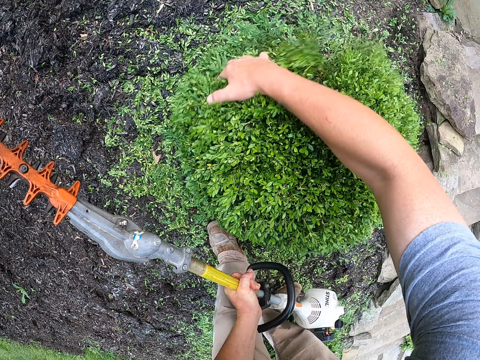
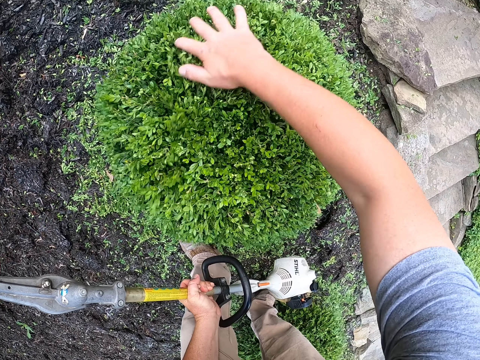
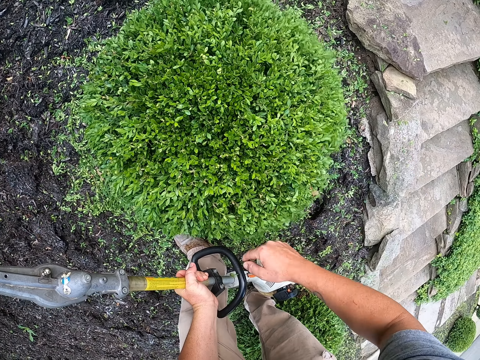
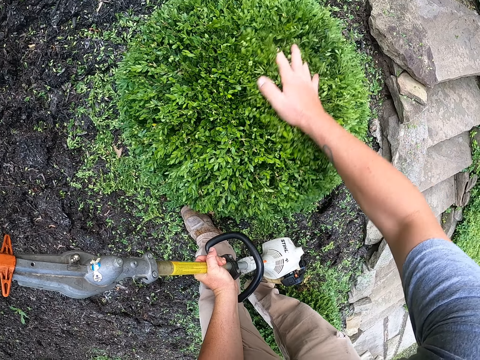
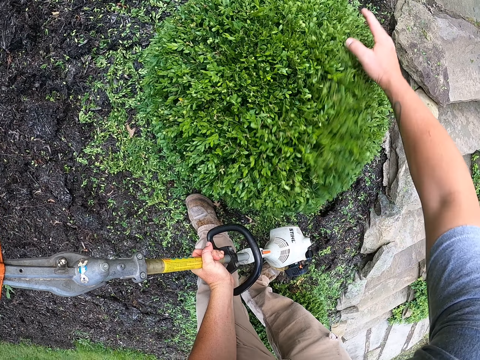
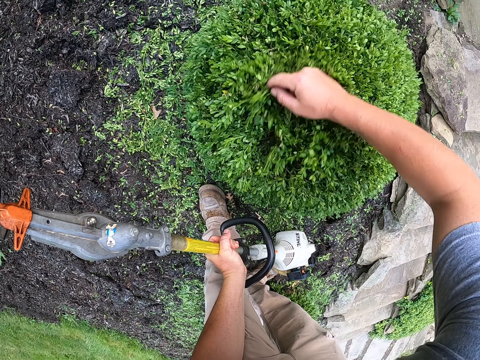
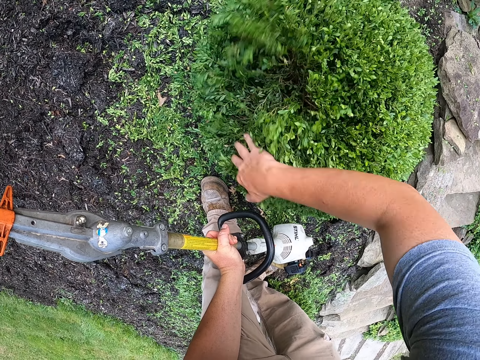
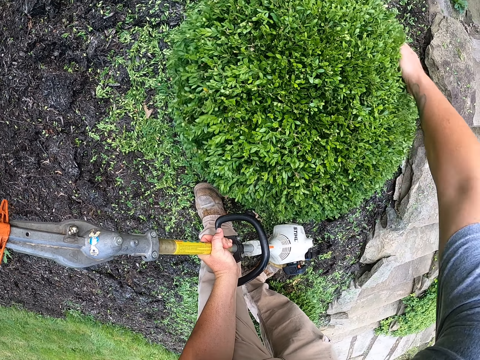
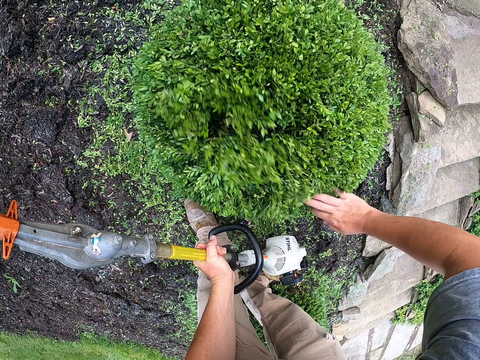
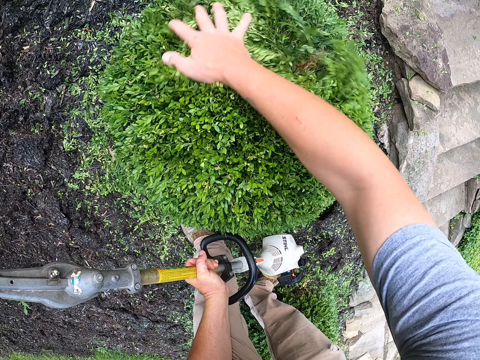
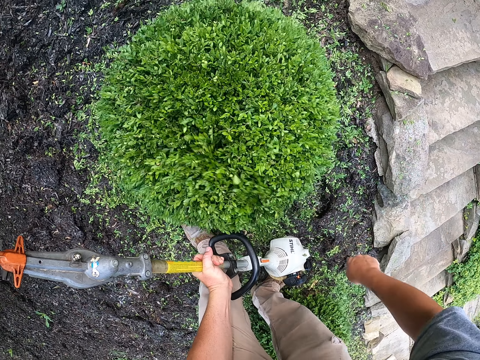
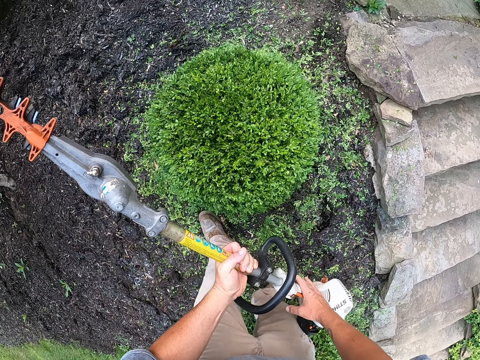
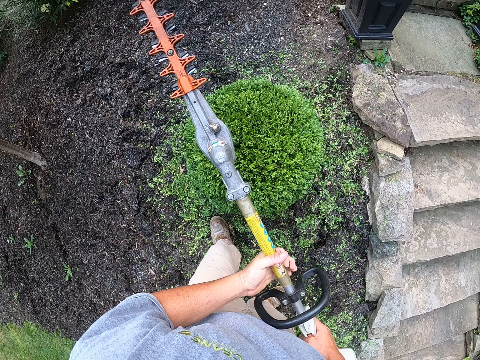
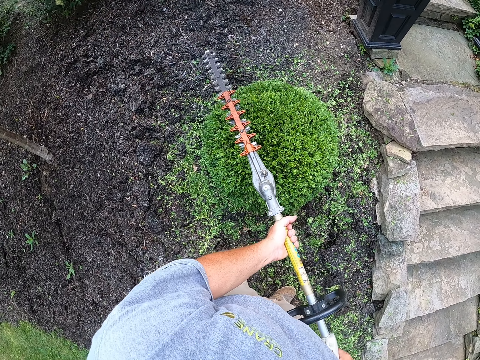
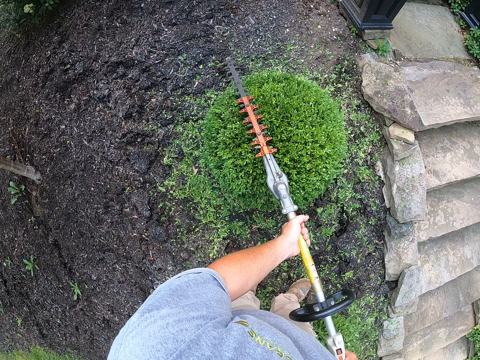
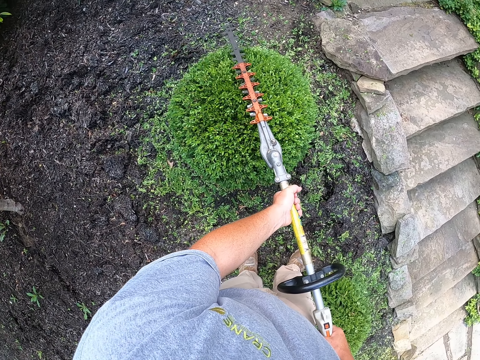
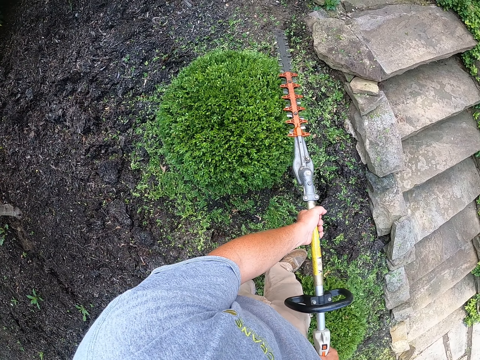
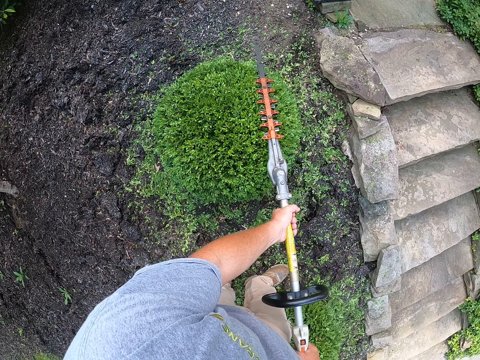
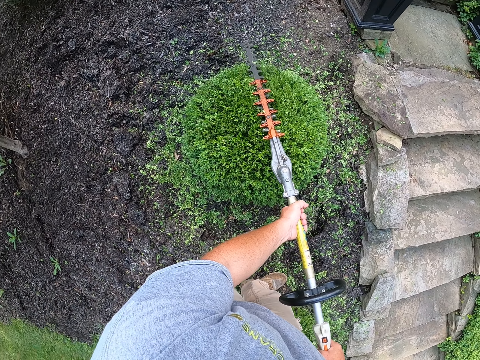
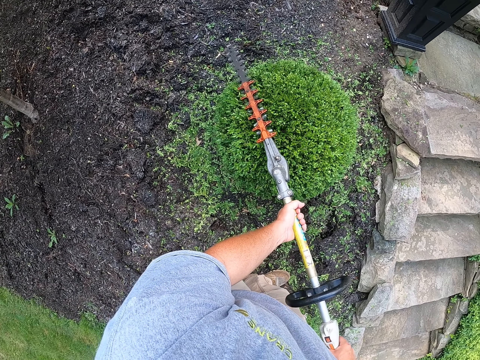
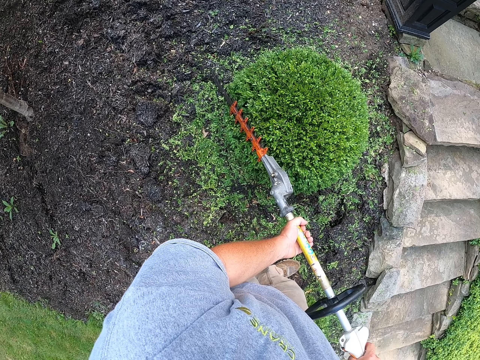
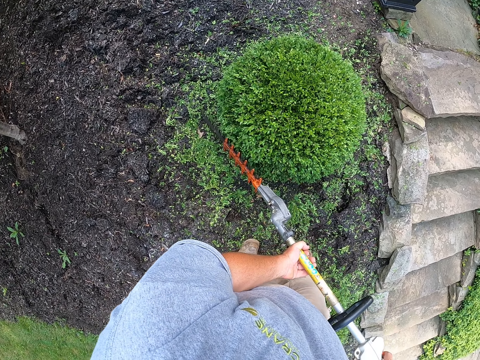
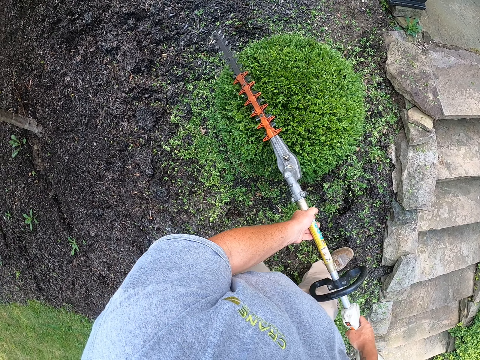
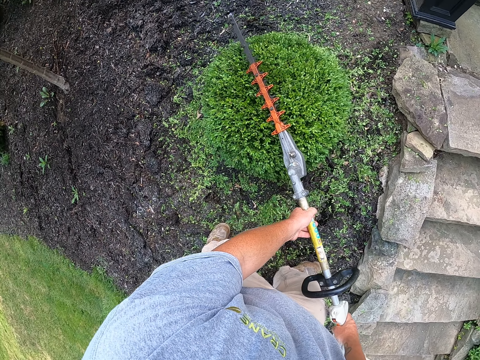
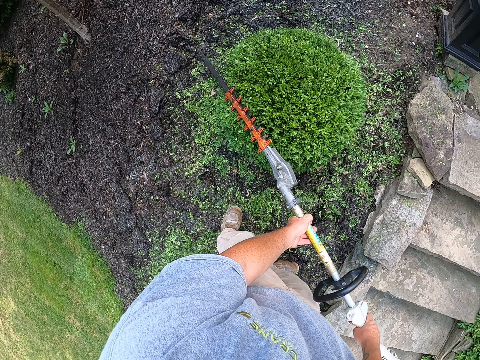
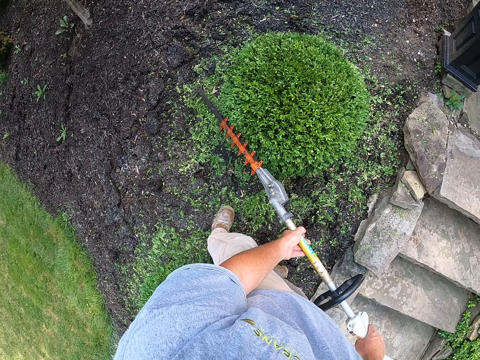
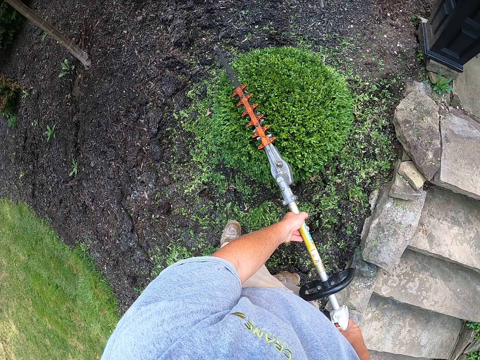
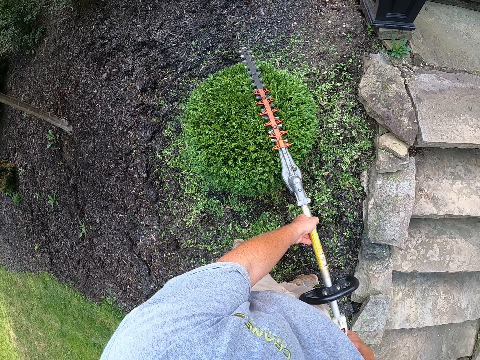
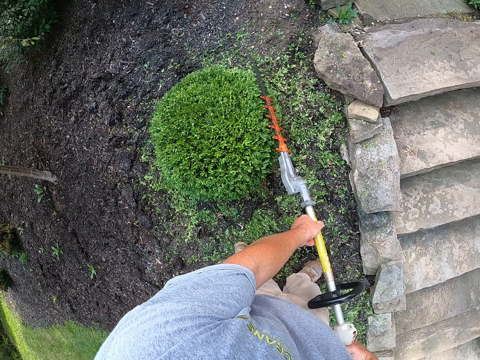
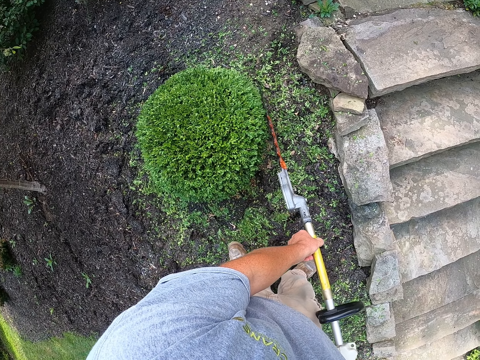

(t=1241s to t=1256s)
The camera wearer holds the tree trimmer with both hands. They trim the hedge all round with the hedge trimmer. They step forward.

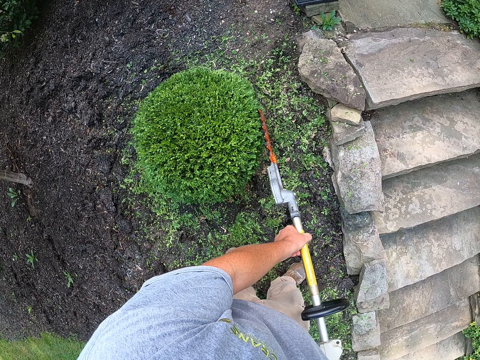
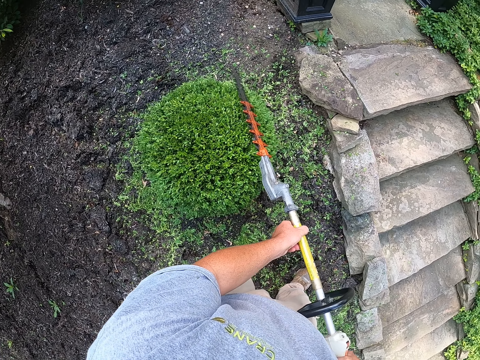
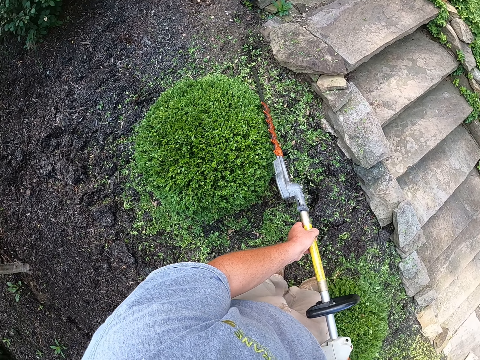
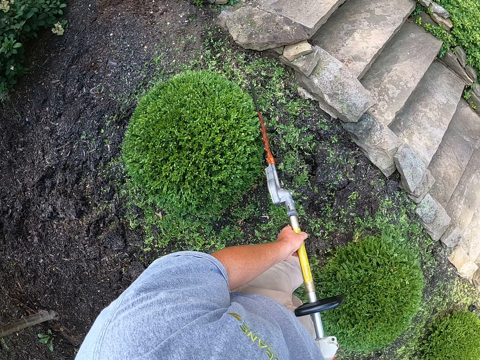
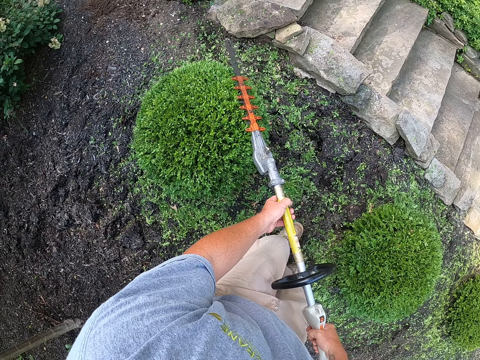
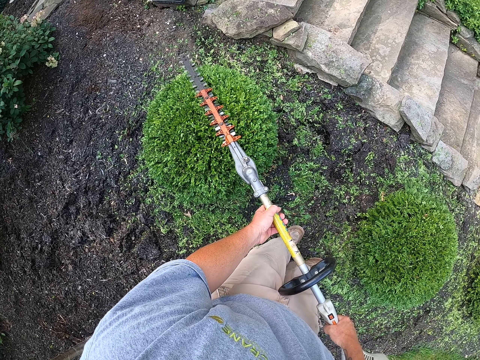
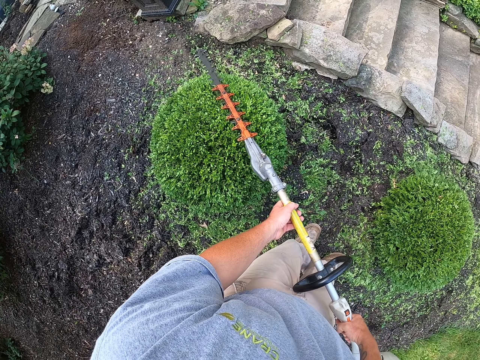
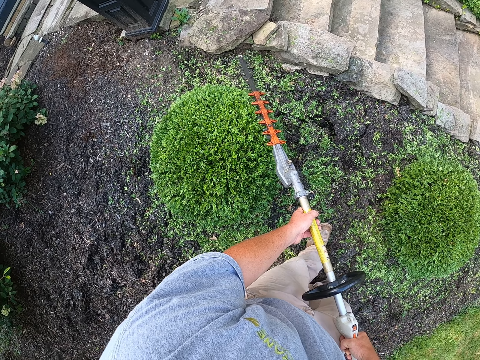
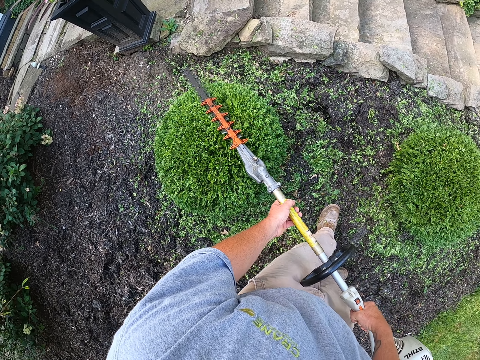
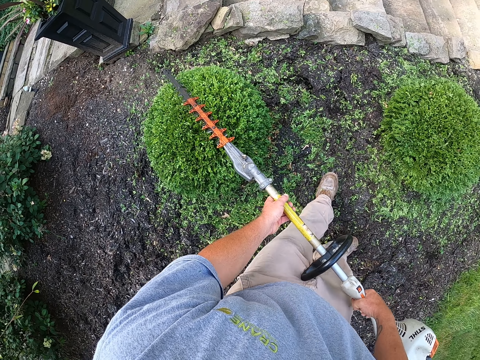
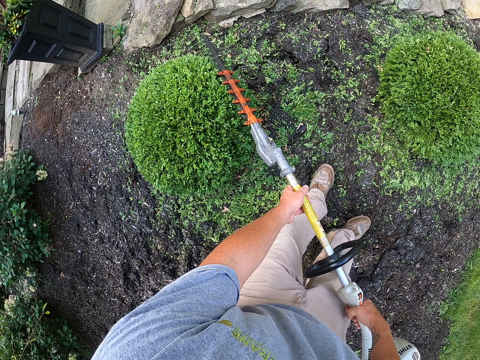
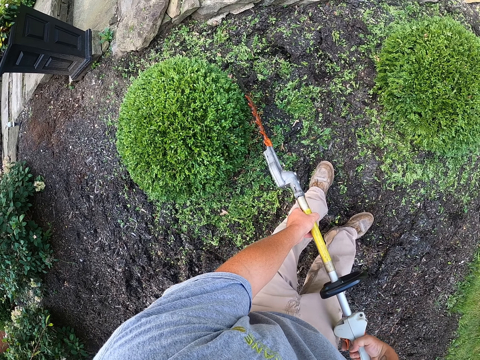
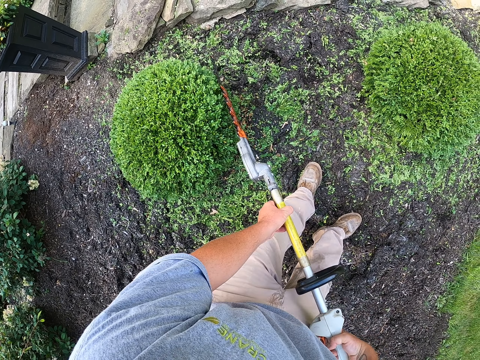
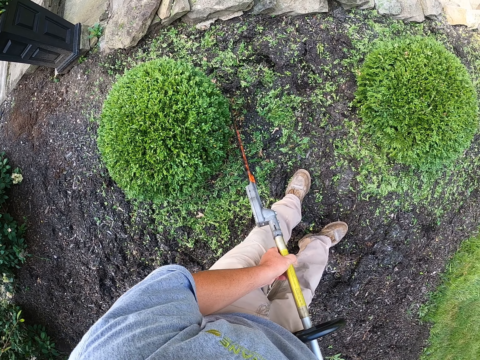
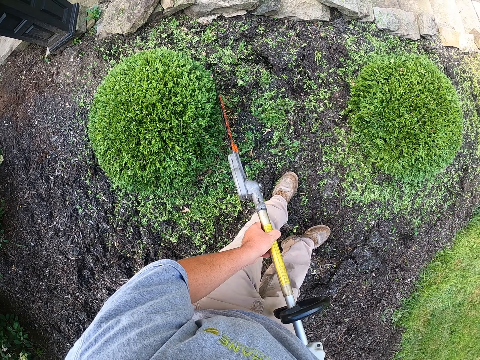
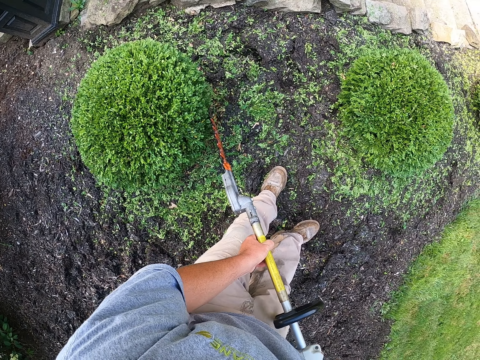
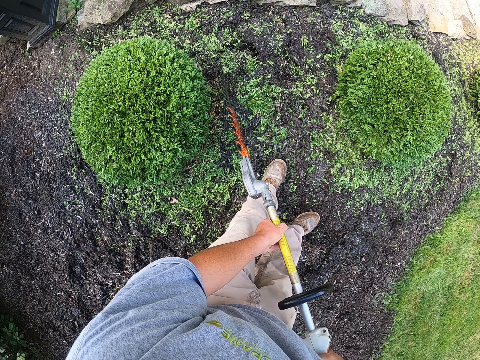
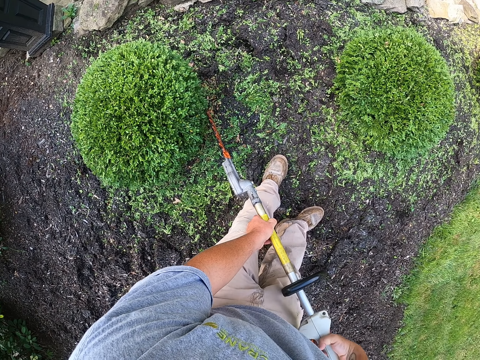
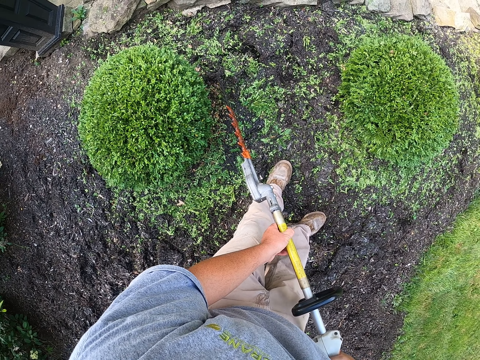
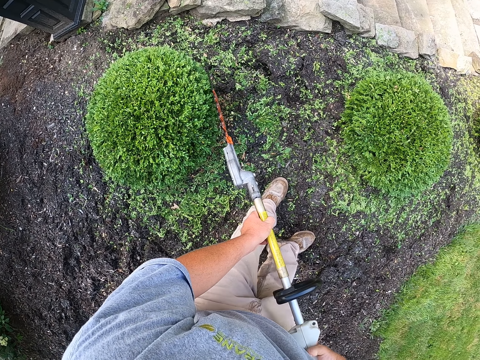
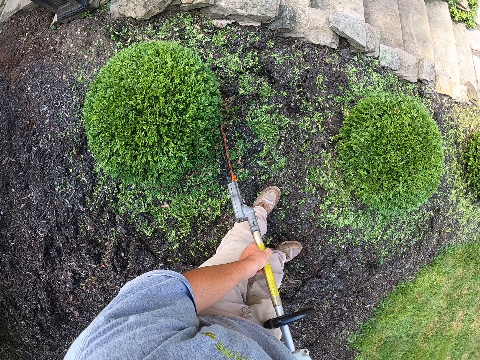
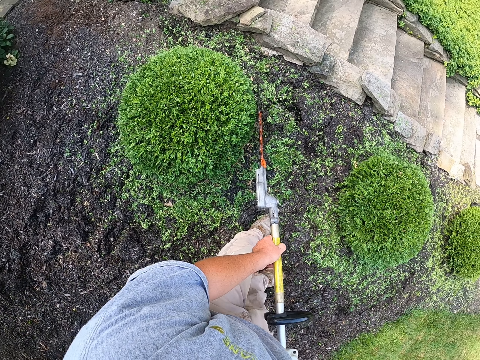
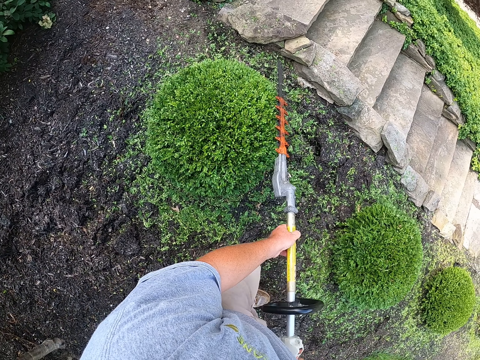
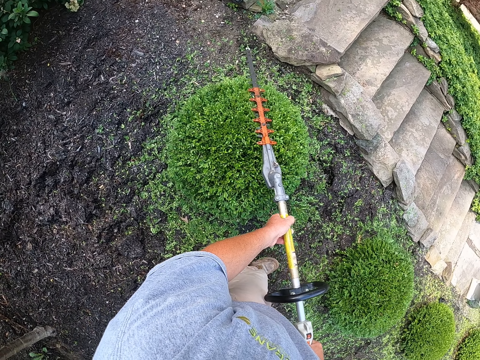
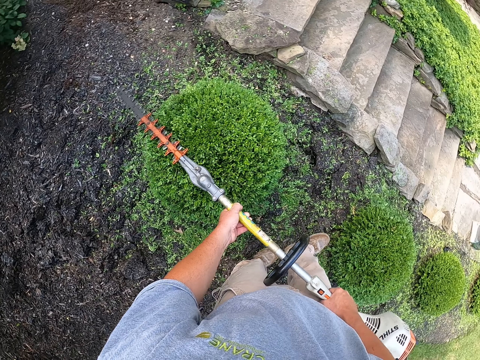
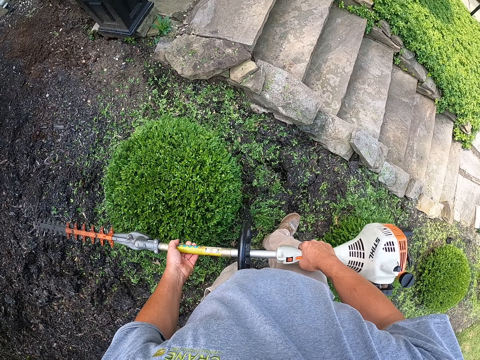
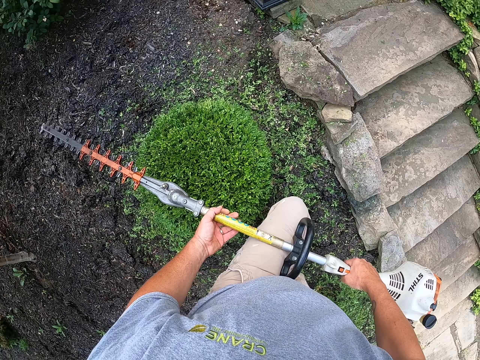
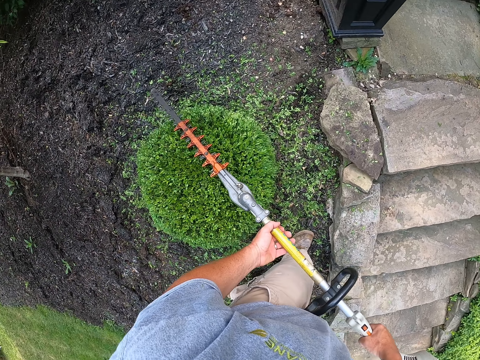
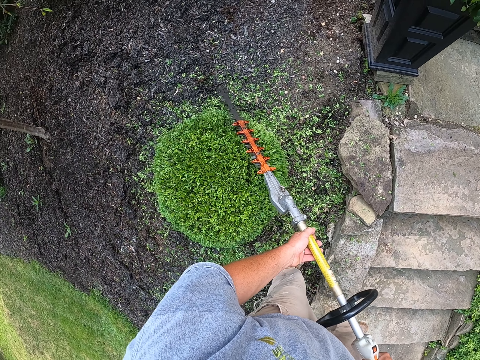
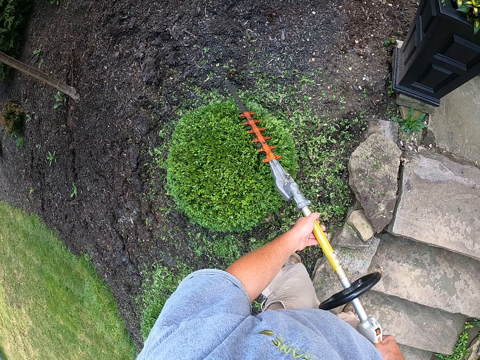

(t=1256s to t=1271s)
The camera wearer trims the tree with a trimmer. They step backward. They trim the tree with the trimmer.
